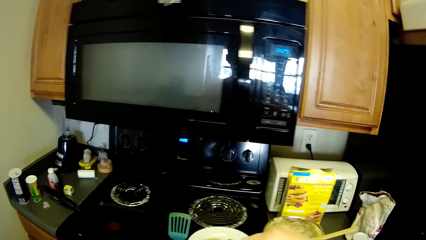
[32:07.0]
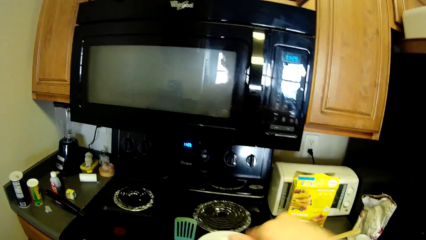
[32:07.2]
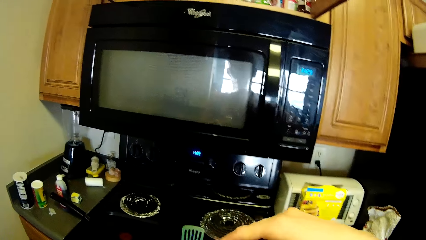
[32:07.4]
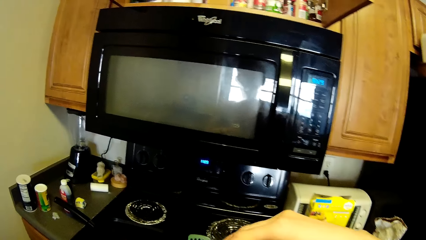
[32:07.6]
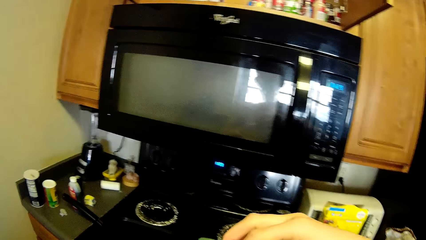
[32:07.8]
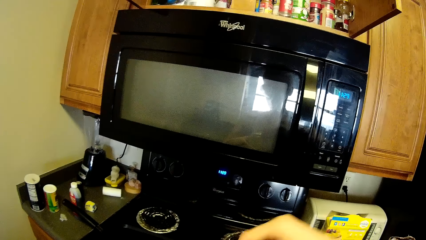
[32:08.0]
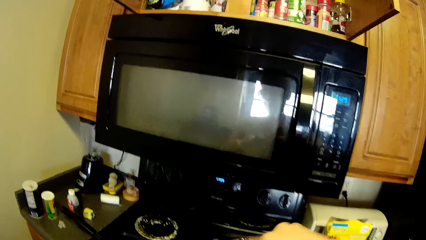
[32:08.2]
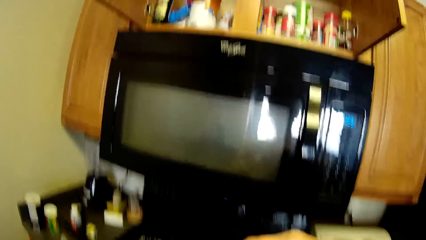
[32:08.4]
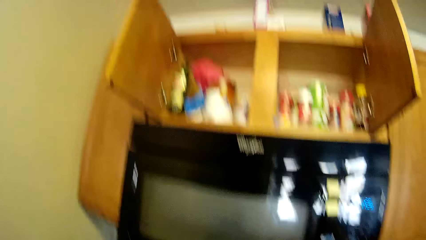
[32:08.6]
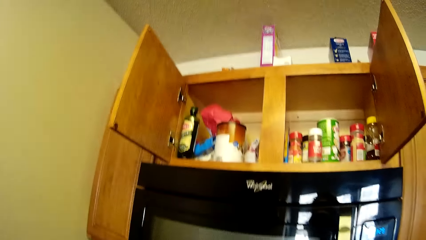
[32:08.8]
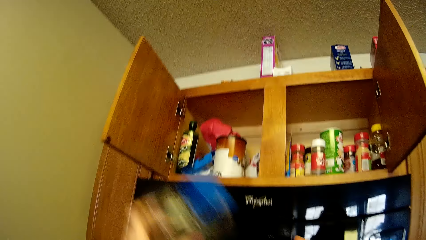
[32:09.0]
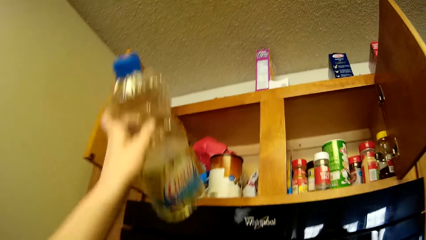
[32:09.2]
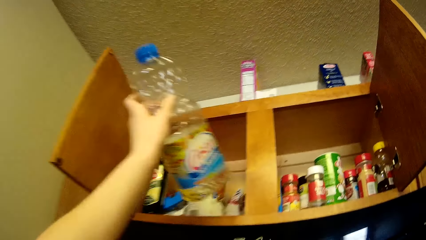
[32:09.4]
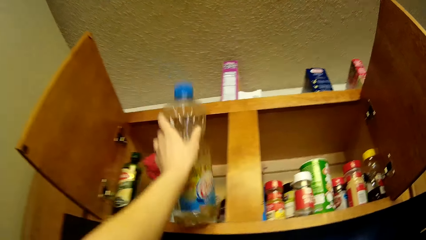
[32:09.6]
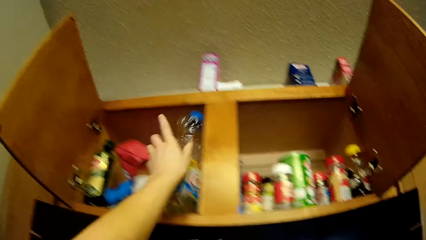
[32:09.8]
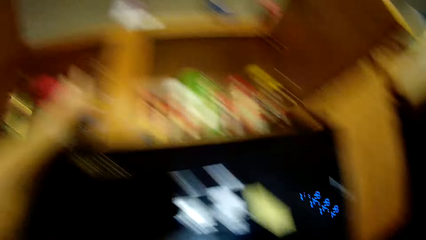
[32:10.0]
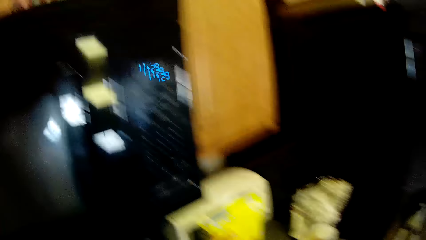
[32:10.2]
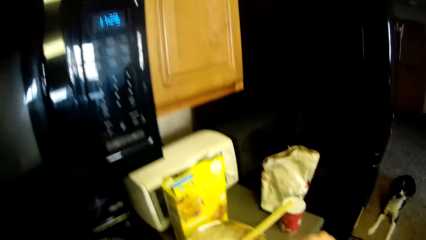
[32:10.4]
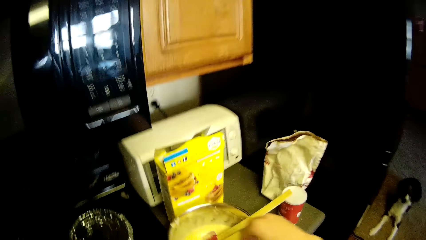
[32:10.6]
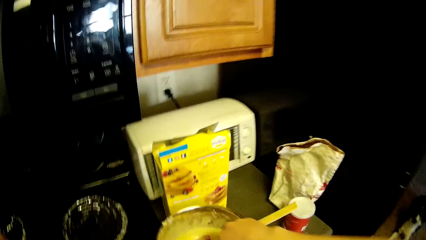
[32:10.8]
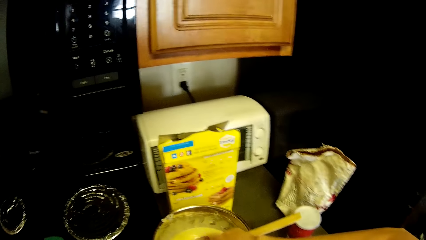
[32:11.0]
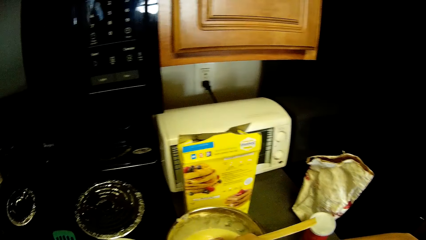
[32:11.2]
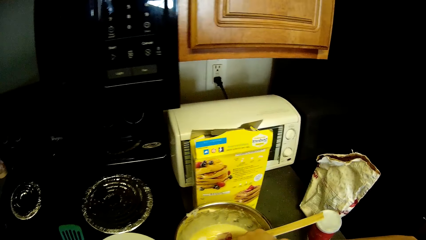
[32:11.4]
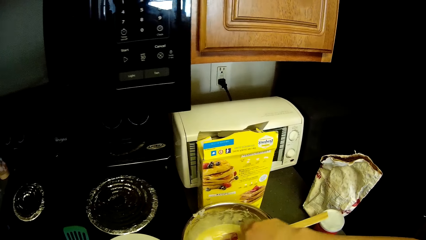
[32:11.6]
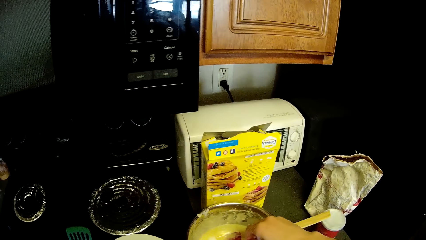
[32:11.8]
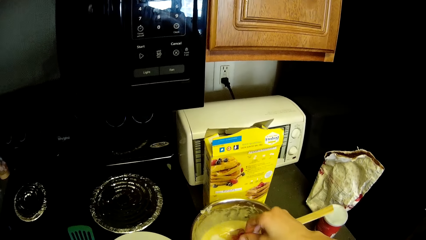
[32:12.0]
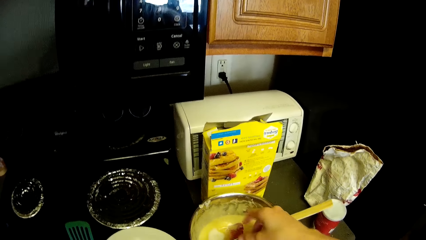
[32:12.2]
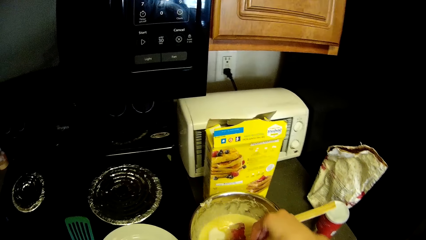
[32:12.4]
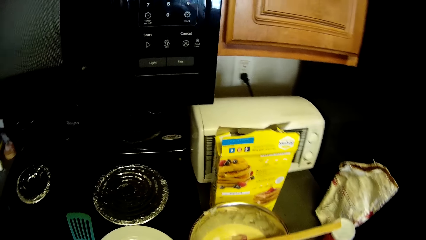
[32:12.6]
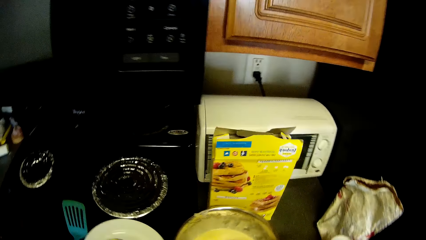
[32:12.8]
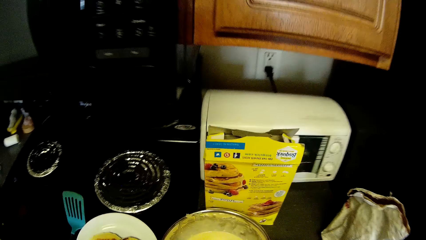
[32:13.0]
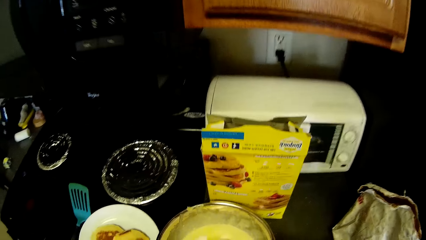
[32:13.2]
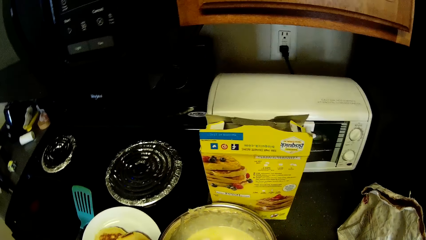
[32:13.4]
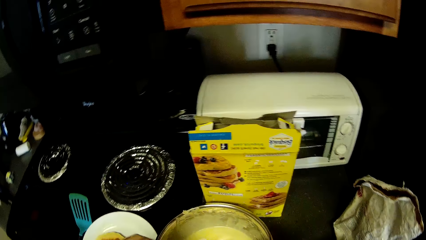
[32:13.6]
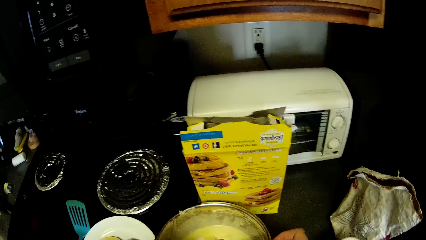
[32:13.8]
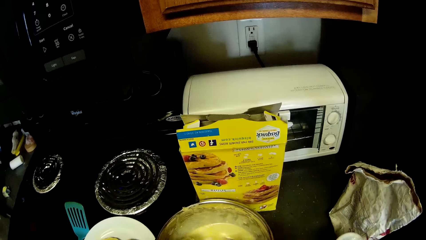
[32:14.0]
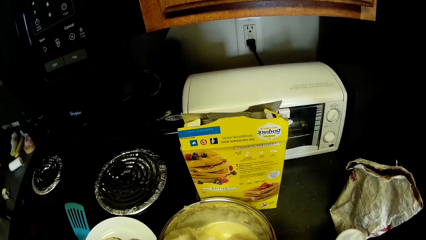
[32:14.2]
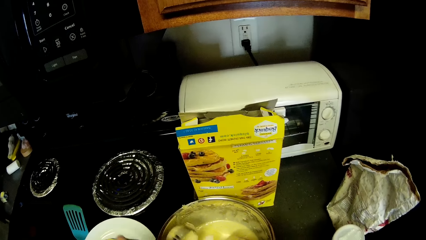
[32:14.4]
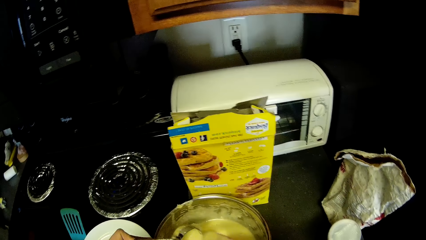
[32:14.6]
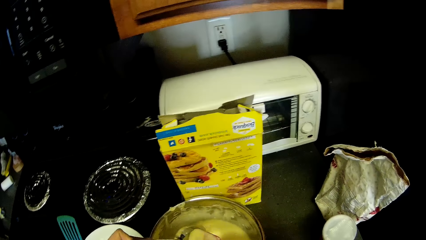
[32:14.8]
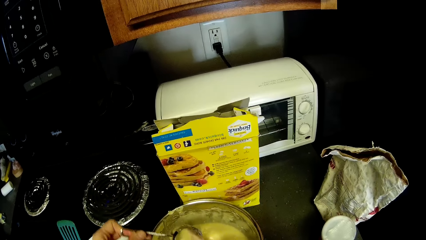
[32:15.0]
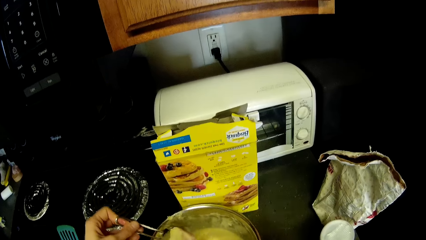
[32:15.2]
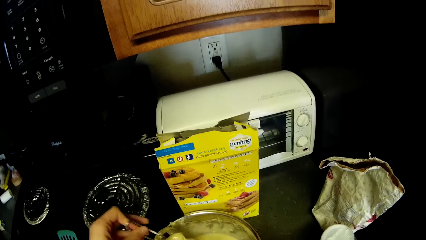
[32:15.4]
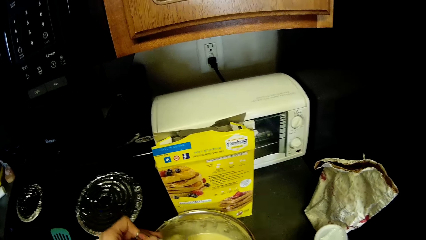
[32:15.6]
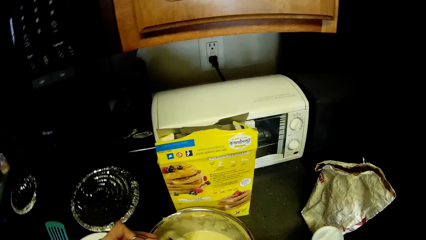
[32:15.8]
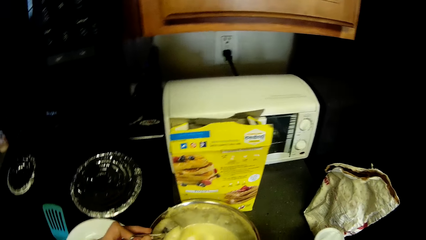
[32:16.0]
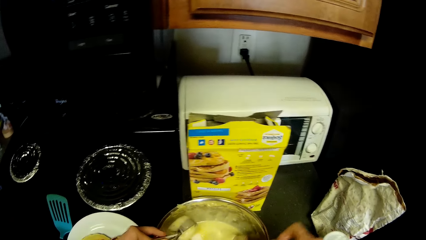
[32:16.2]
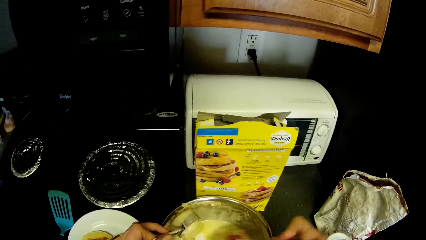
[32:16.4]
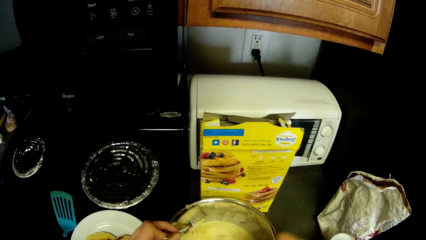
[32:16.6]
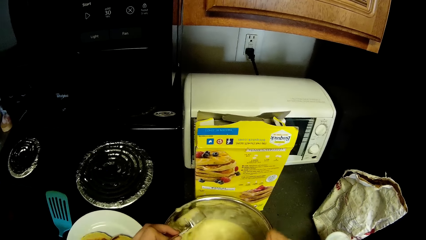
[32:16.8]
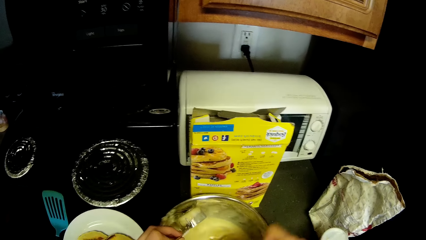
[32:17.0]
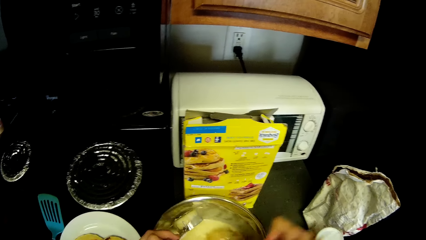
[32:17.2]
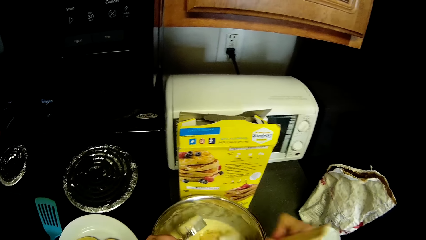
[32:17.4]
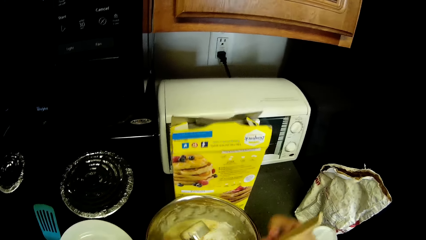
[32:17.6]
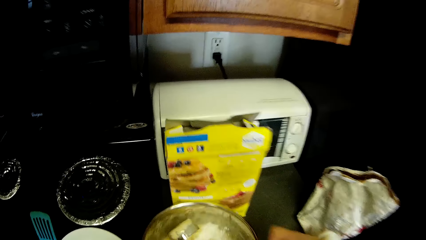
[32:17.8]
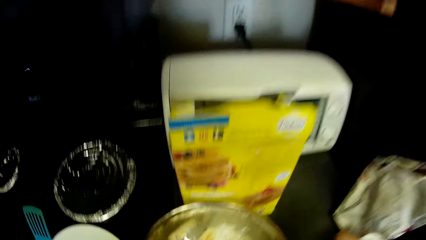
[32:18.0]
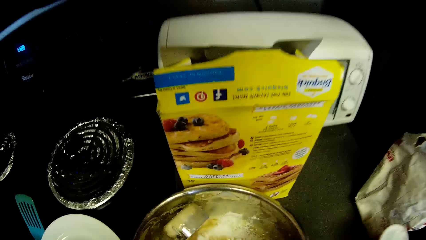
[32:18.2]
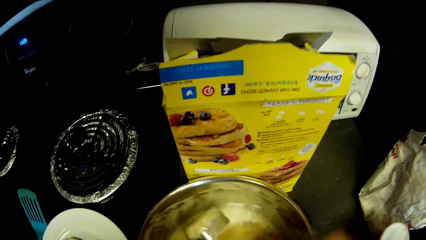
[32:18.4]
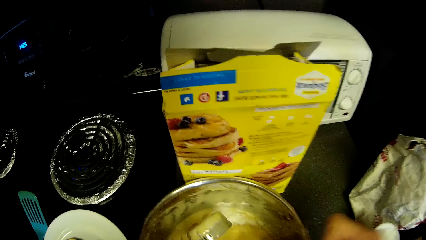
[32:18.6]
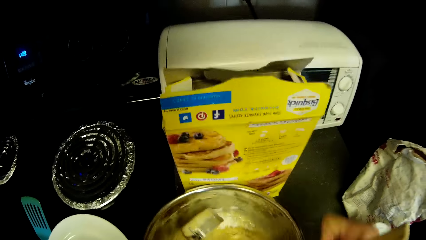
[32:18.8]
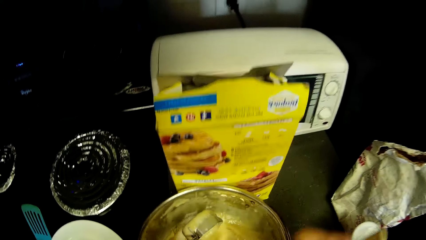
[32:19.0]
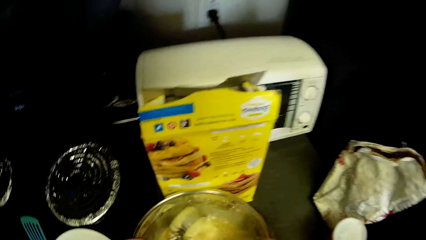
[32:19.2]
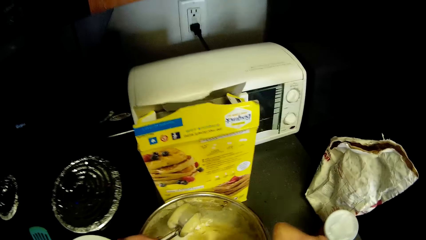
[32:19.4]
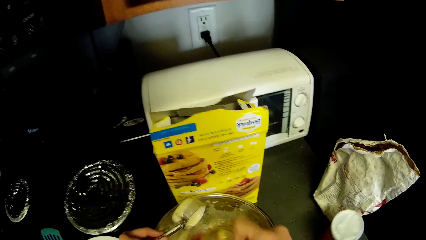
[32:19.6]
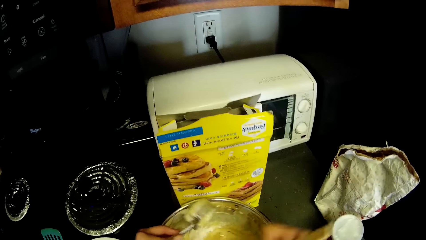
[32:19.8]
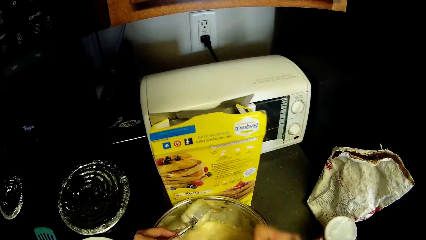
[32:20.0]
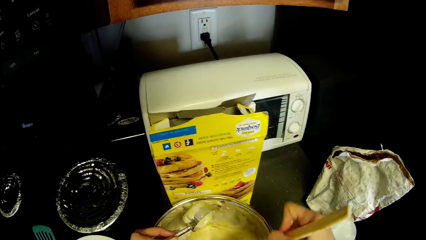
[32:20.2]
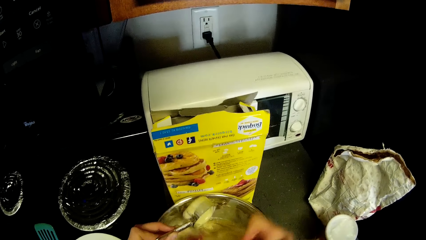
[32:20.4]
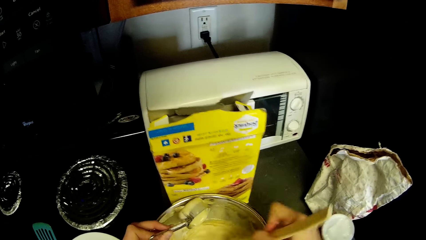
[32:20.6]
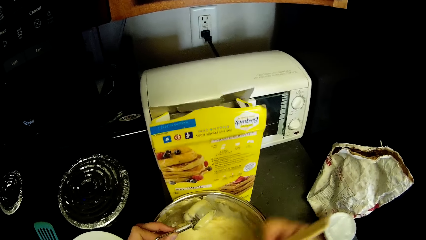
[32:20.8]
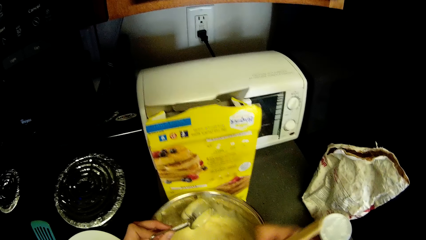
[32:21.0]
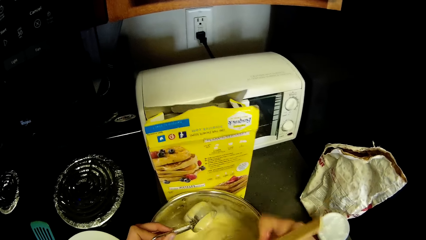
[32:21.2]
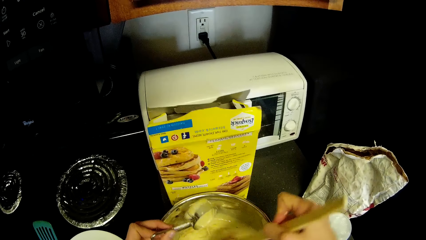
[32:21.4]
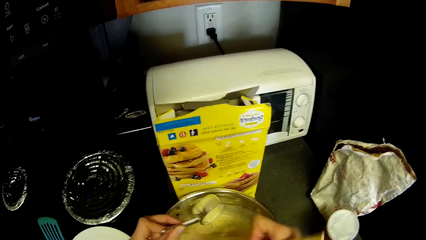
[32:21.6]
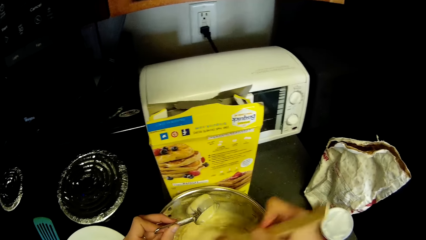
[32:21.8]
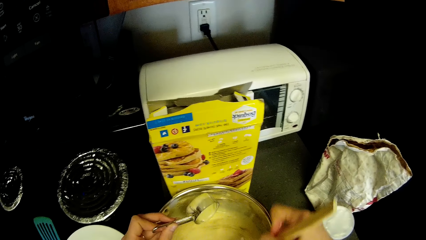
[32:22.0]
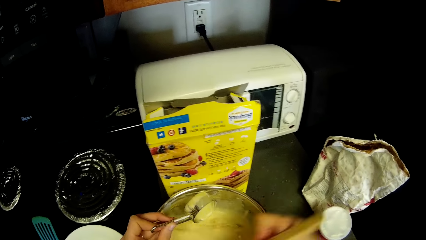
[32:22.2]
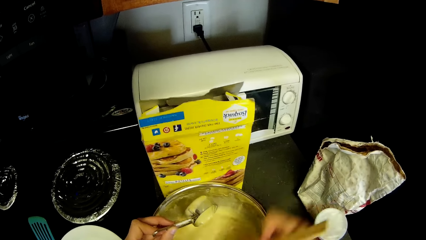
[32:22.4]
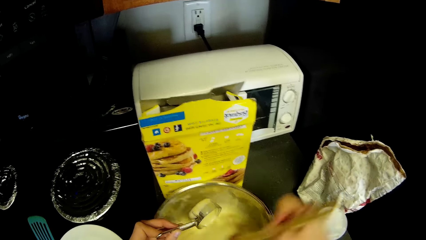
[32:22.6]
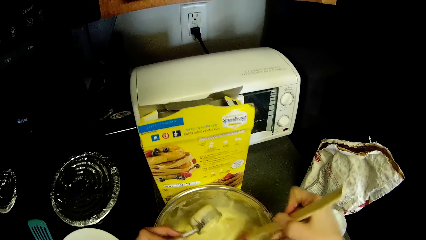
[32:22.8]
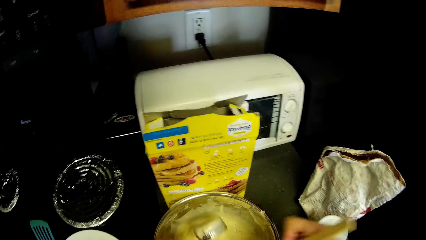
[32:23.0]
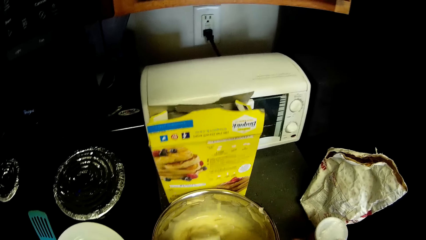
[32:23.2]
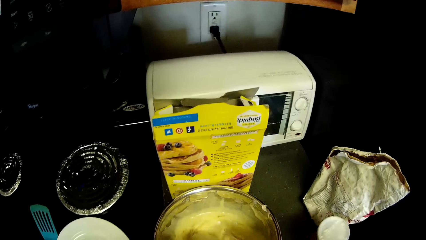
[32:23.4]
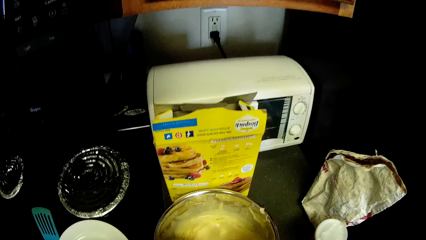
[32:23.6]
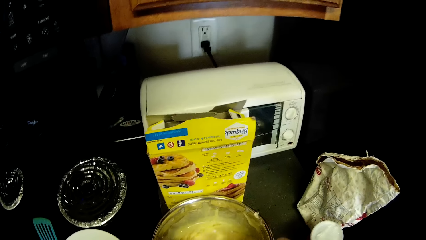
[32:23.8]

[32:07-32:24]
The camera wearer tightens the cover of the container of oil. They put the container of oil in a wall cabinet. They pick up a measuring cup from the stainless bowl. They remove pancake mix from the measuring cup in the stainless bowl with a spatula. They mix the pancake mix together with the ingredients in the stainless bowl.
